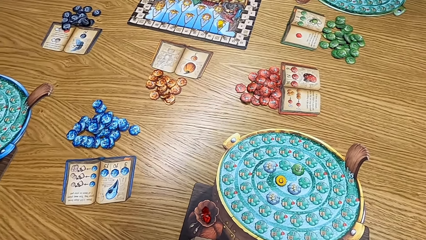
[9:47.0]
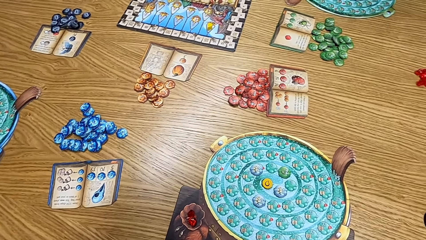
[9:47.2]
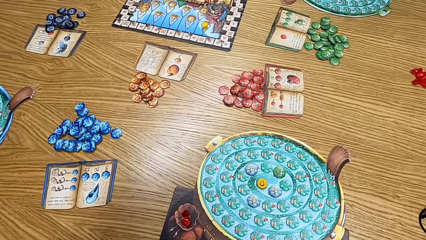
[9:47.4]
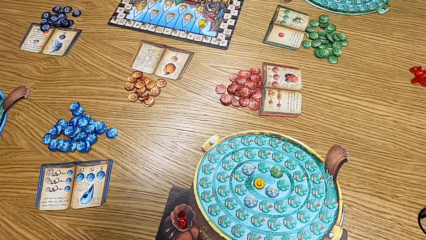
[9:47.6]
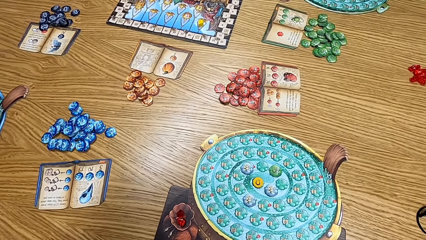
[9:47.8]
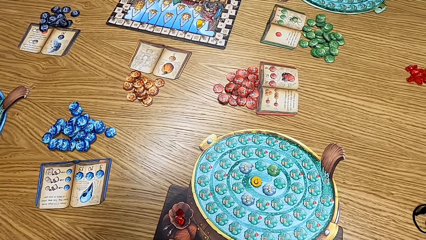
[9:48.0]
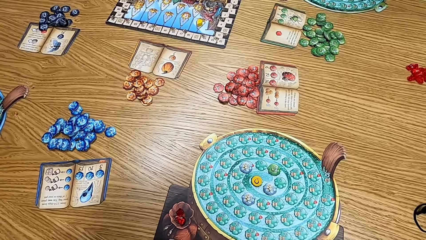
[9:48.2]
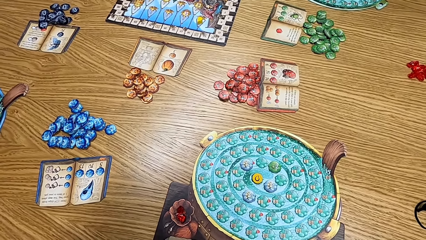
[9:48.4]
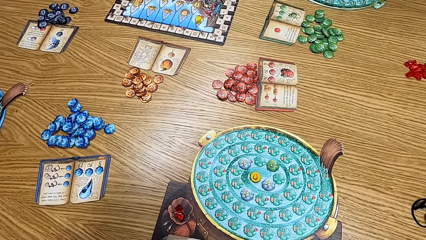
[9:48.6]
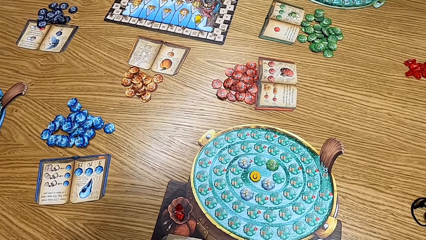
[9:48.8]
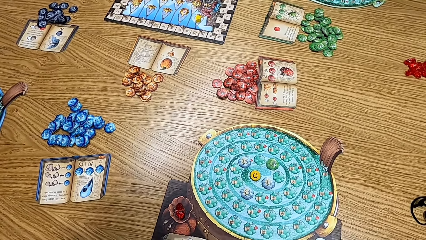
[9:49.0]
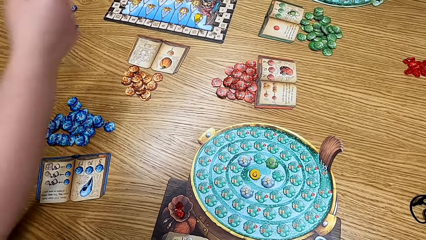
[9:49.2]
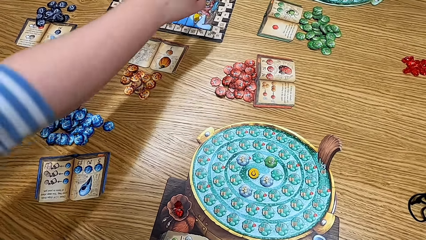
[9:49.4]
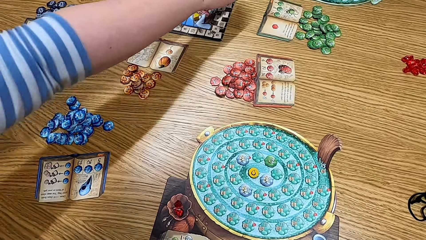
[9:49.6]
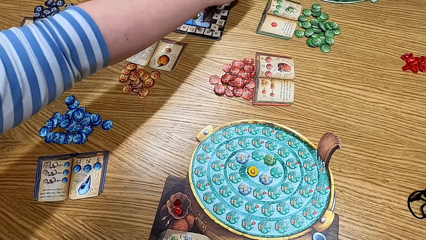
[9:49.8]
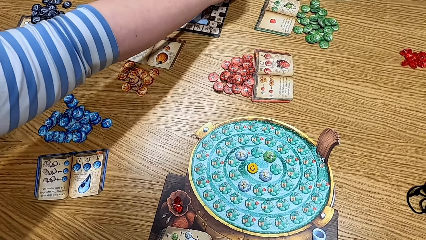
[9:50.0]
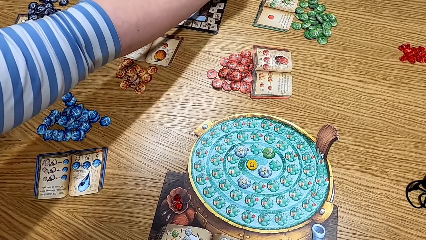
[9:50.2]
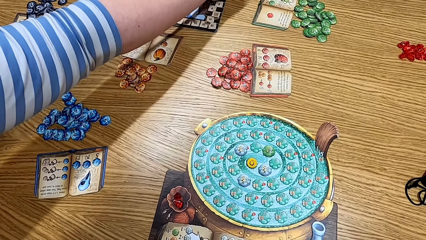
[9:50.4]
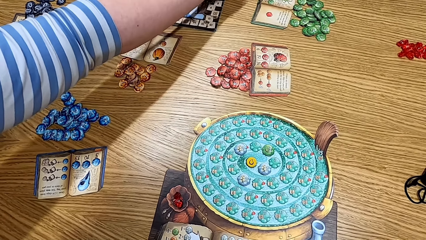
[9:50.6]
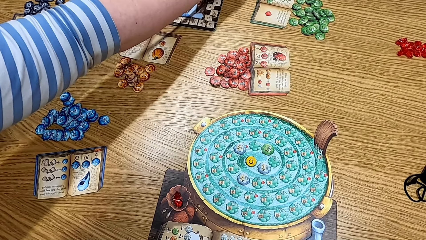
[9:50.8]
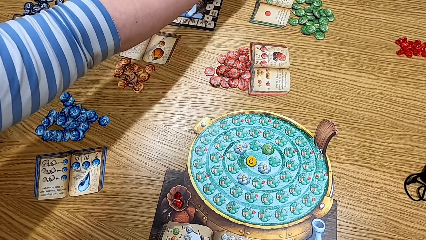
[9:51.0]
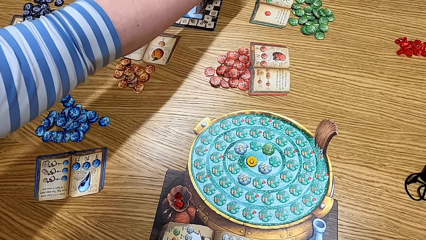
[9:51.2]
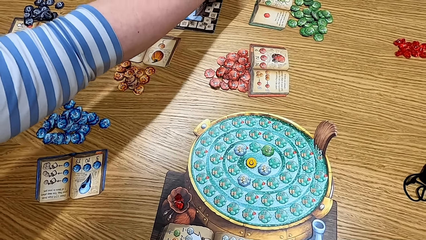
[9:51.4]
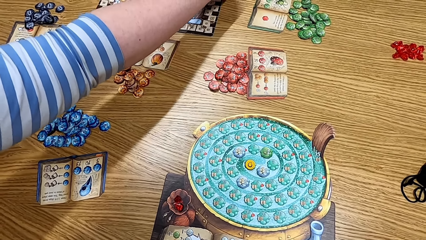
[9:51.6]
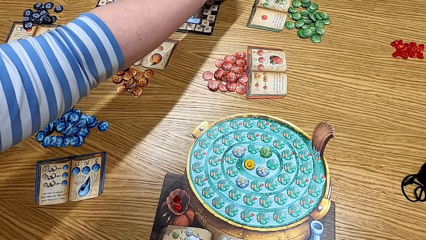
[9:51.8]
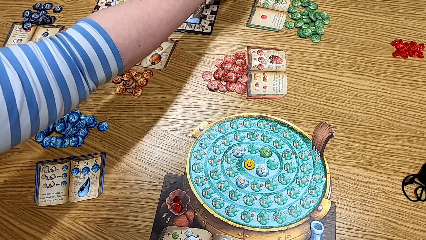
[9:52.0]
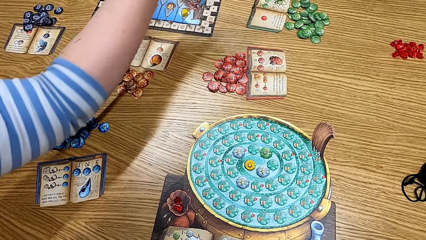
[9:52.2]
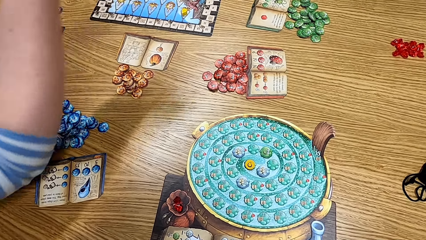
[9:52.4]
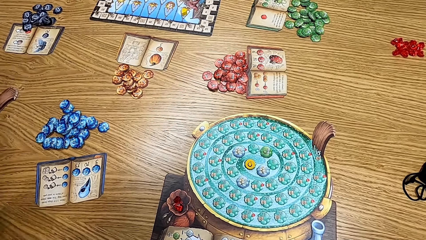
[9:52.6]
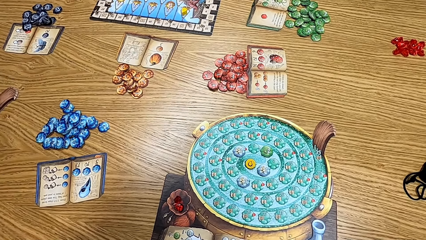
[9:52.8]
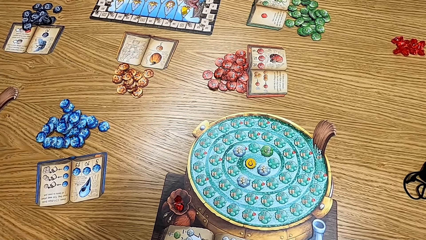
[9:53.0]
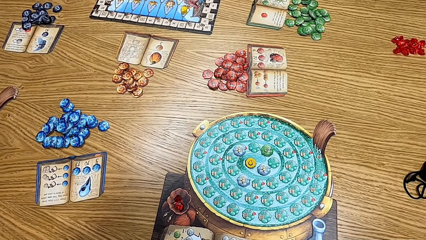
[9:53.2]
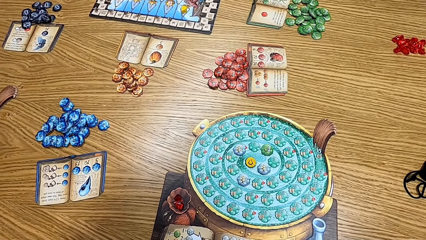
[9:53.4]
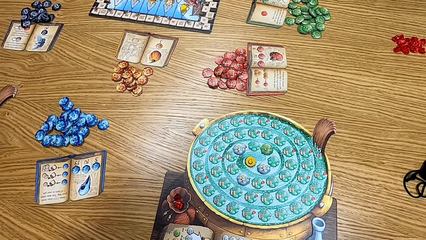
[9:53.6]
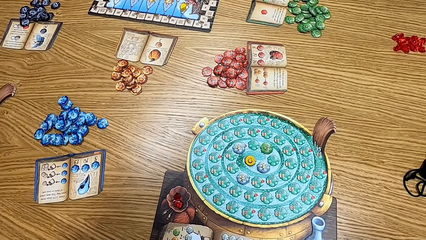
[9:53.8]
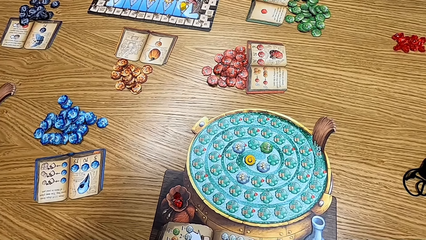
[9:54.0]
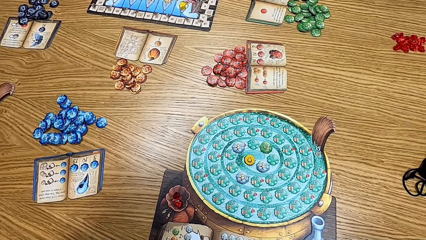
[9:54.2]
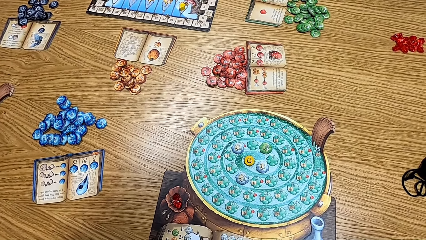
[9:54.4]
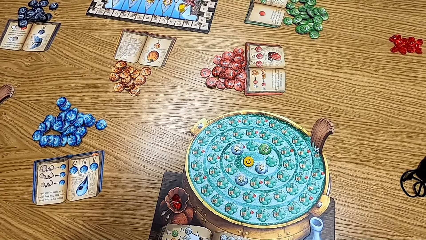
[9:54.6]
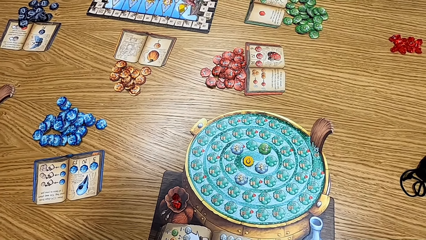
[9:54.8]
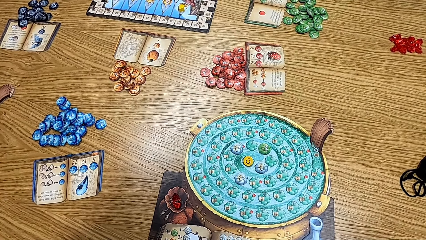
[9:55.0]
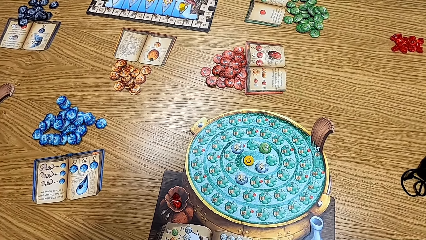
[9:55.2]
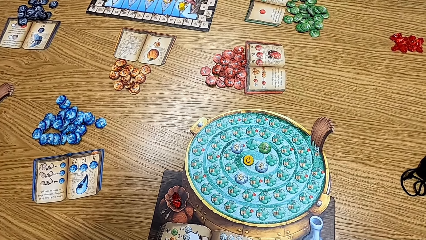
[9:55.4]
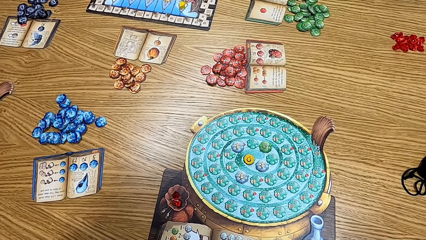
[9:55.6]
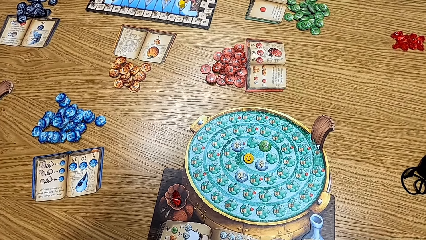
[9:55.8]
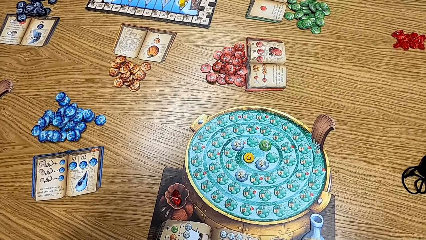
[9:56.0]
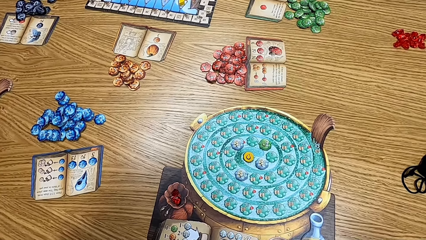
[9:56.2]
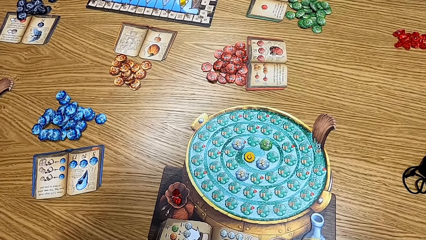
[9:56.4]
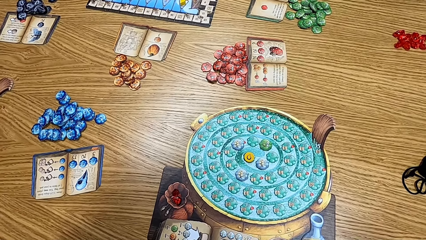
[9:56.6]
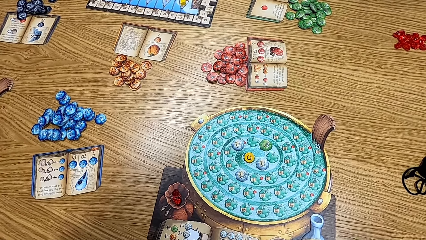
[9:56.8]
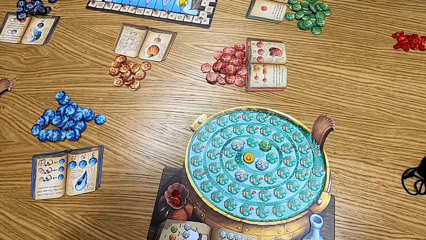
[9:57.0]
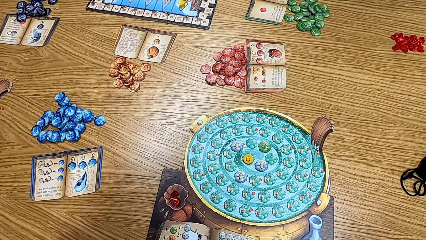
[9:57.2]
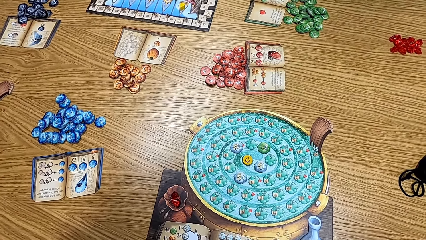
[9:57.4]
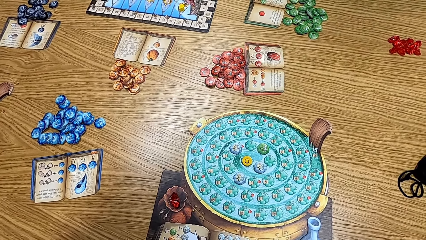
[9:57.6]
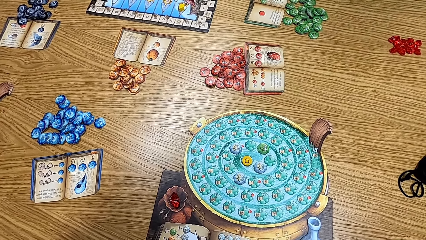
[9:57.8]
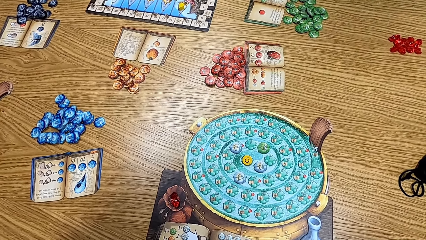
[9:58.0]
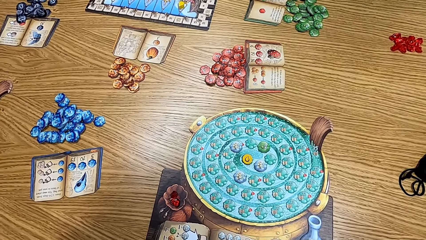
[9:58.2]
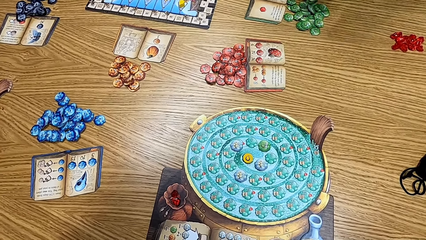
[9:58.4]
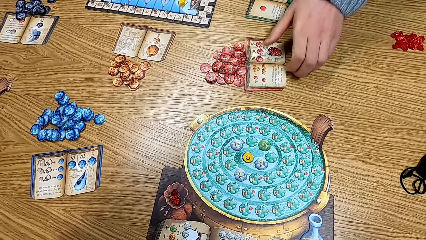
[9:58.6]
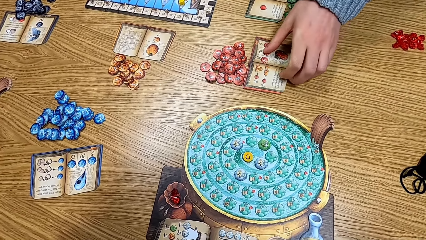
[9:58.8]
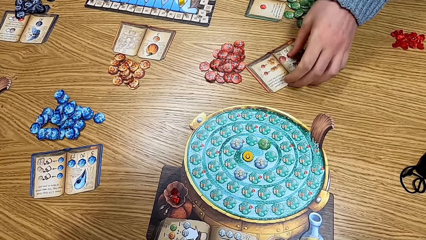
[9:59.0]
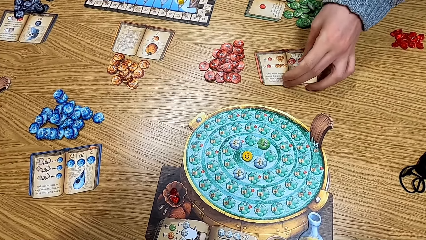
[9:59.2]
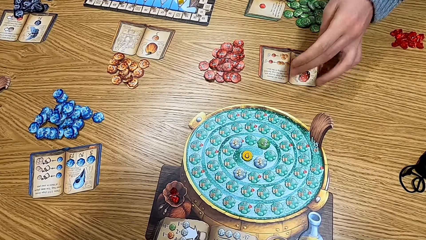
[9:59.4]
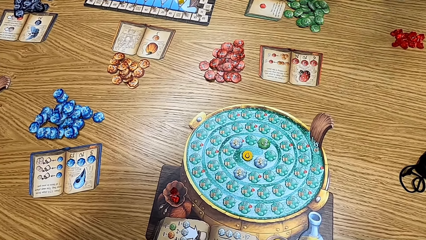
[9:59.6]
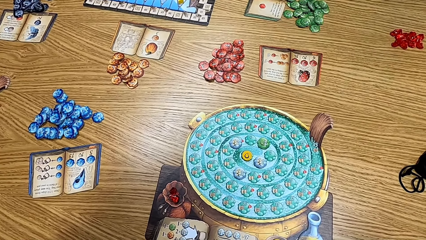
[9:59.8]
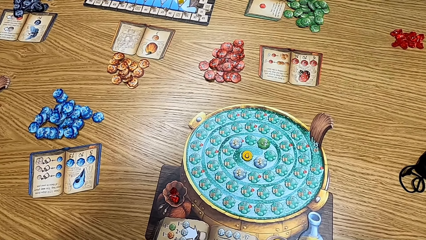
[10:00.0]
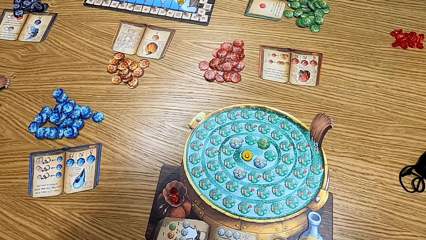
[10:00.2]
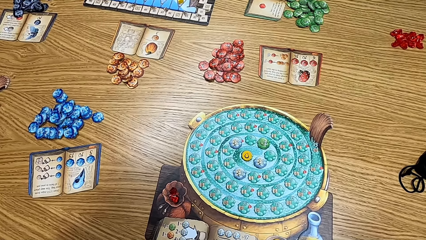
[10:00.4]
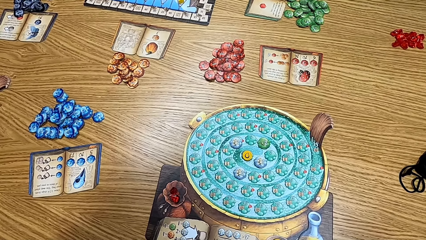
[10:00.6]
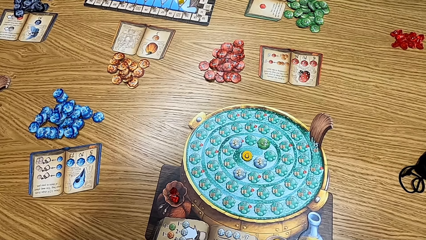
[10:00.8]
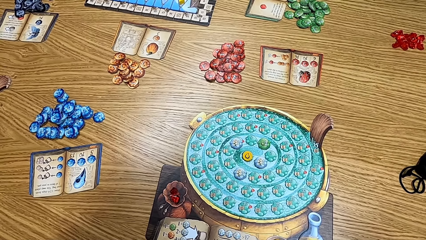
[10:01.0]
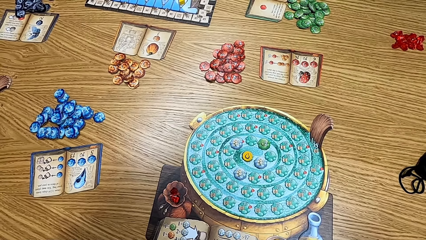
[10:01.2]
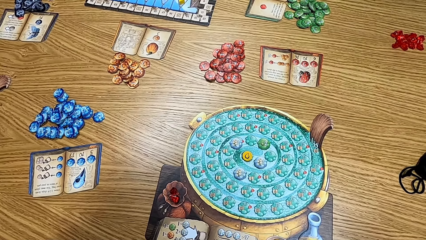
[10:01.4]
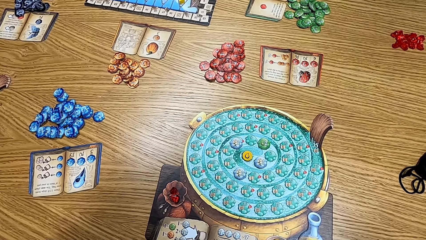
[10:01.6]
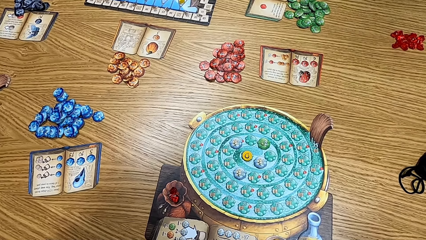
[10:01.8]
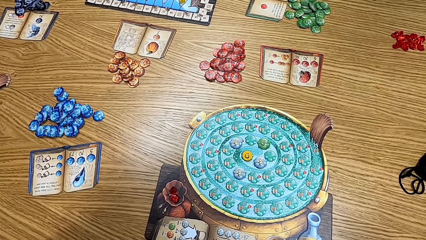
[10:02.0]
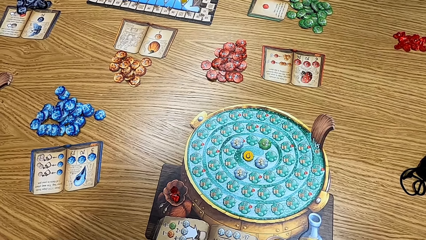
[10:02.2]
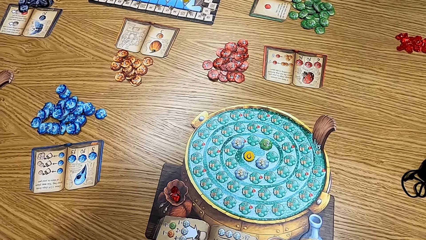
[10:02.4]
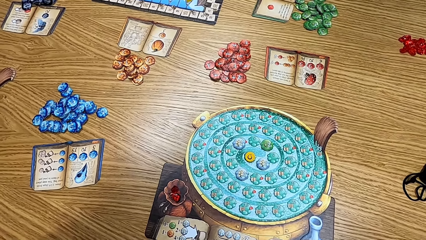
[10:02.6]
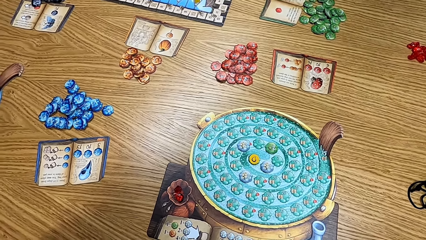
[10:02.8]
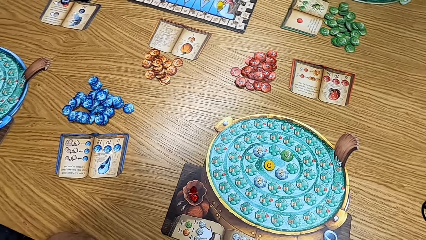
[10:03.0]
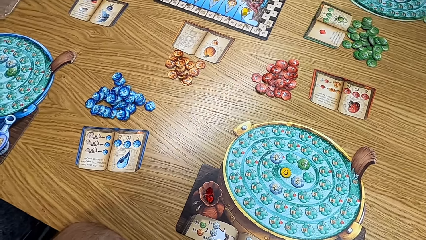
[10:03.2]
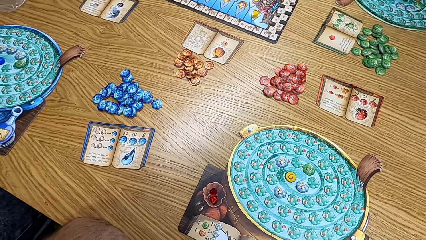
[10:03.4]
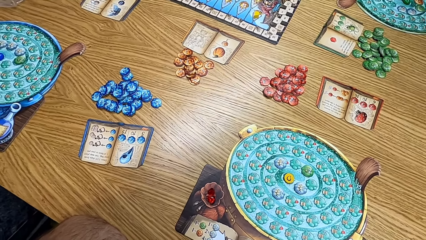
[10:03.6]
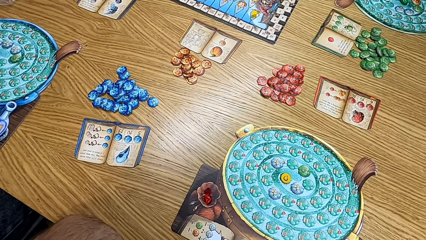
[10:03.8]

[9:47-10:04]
A woman picks the paper from the table. The camera wearer looks at the game. A man picks the paper. A lady turns the book.
